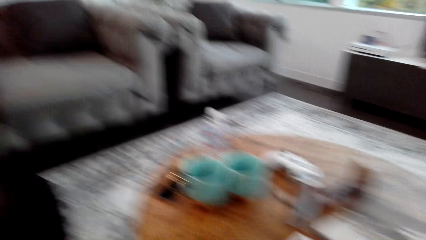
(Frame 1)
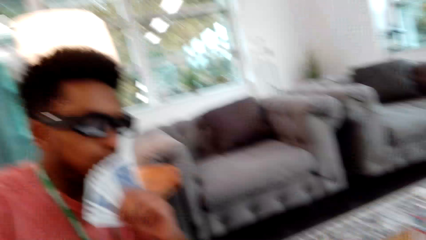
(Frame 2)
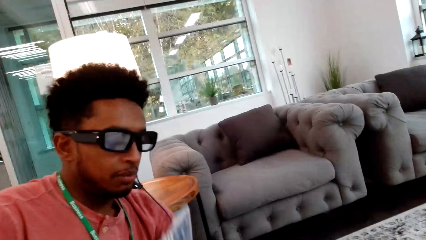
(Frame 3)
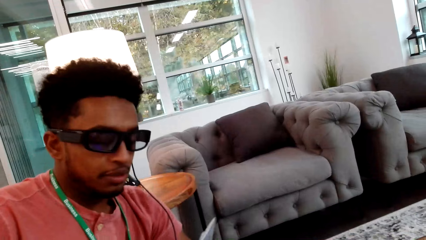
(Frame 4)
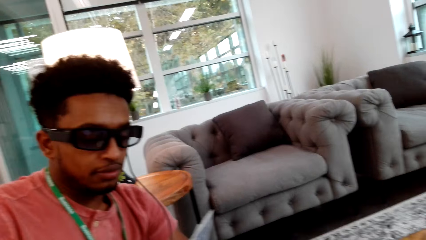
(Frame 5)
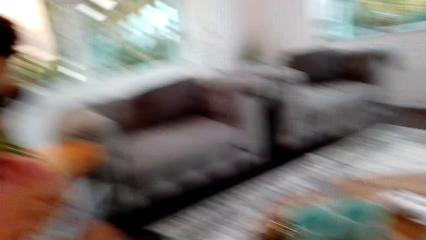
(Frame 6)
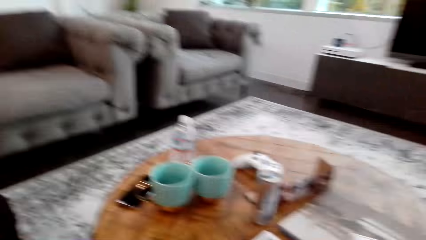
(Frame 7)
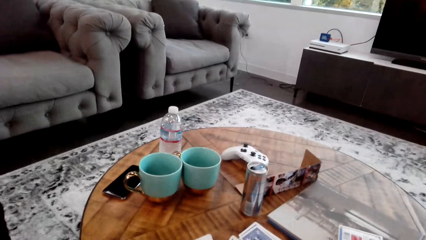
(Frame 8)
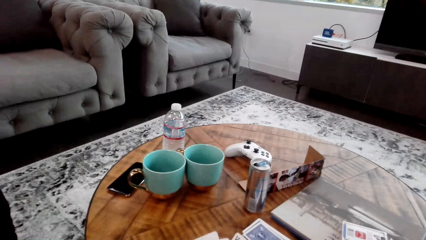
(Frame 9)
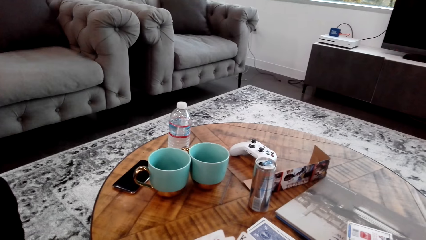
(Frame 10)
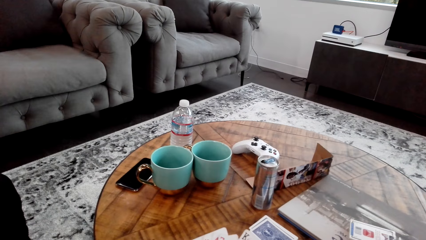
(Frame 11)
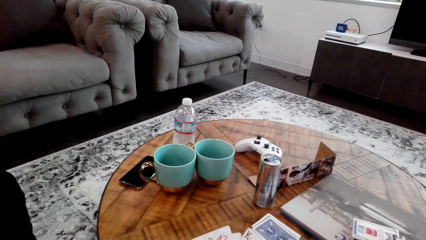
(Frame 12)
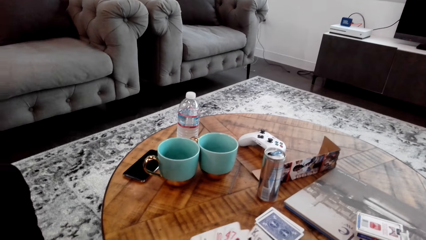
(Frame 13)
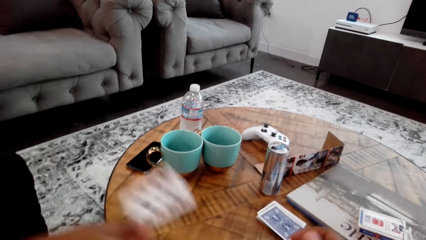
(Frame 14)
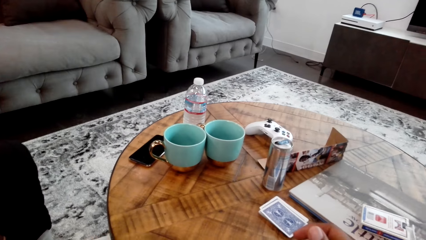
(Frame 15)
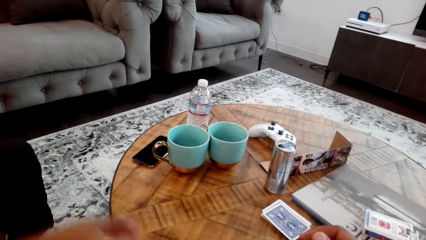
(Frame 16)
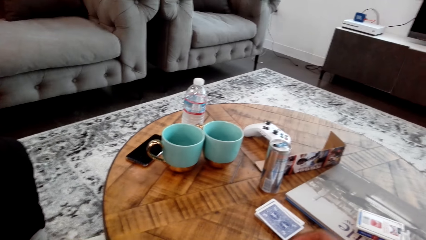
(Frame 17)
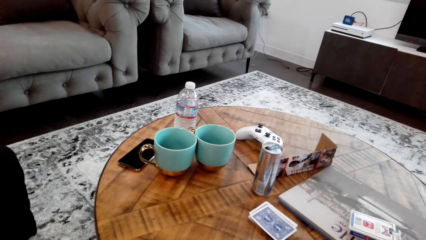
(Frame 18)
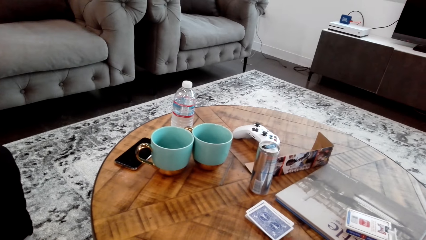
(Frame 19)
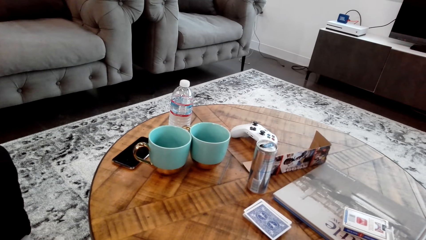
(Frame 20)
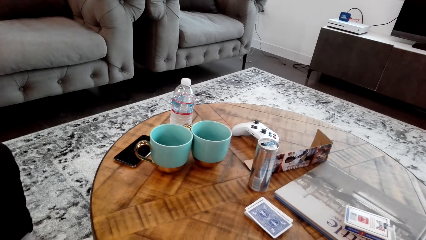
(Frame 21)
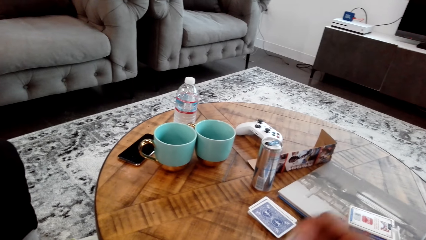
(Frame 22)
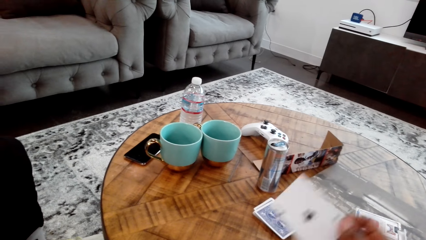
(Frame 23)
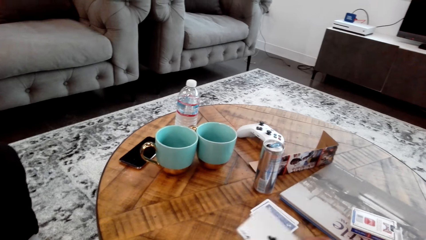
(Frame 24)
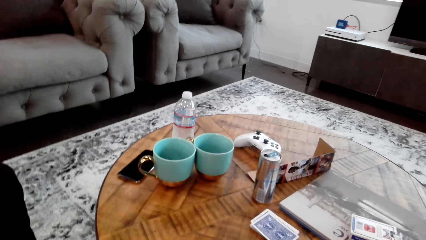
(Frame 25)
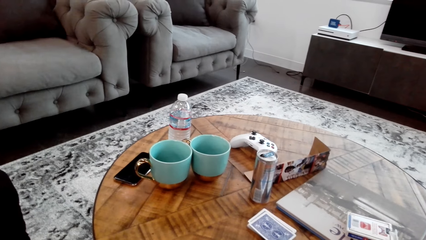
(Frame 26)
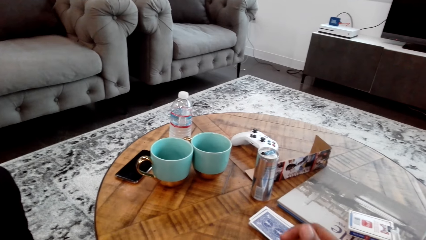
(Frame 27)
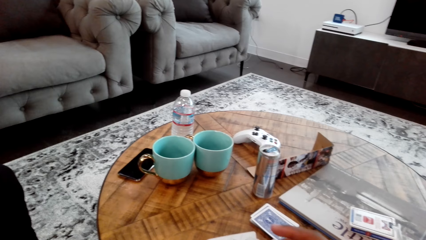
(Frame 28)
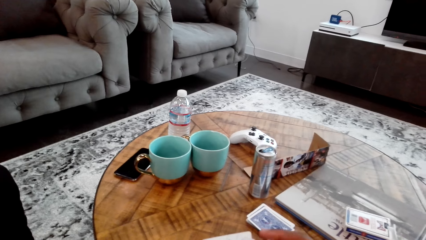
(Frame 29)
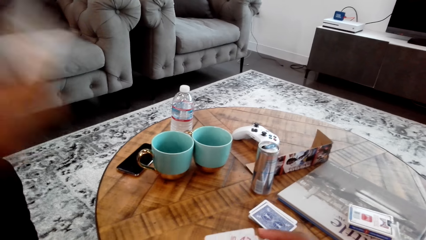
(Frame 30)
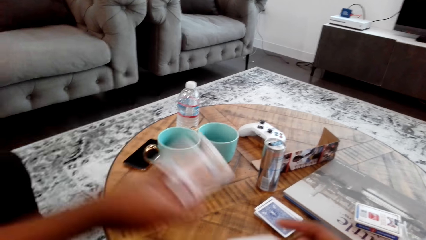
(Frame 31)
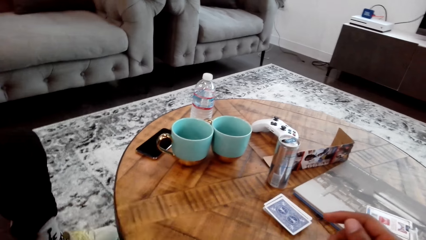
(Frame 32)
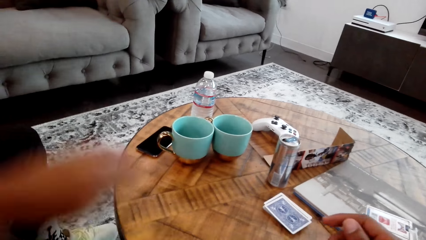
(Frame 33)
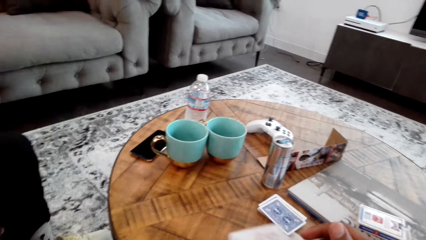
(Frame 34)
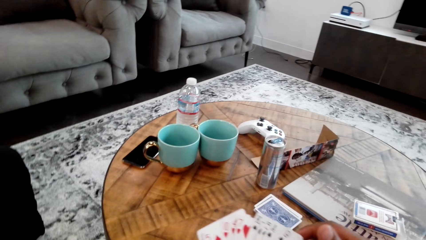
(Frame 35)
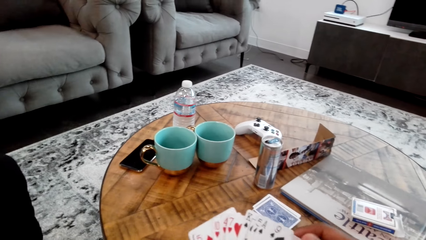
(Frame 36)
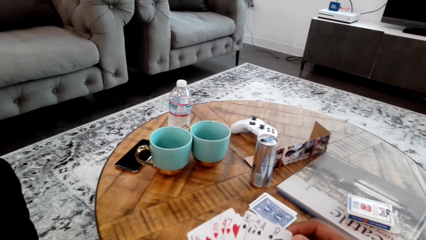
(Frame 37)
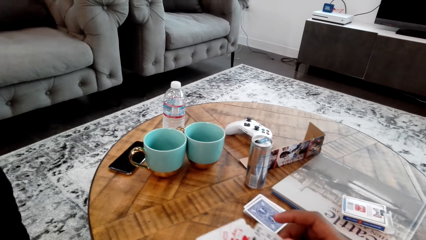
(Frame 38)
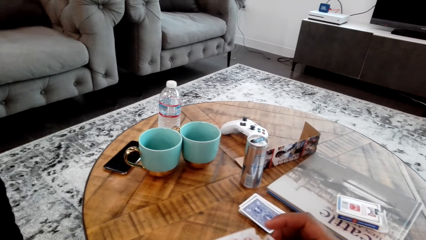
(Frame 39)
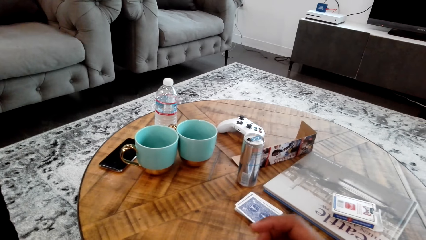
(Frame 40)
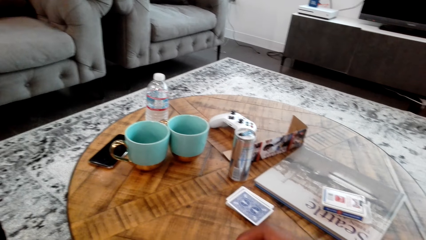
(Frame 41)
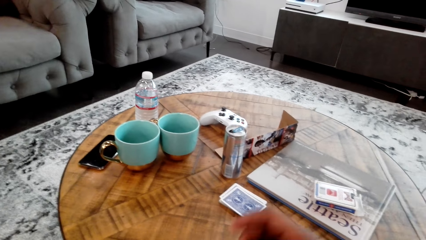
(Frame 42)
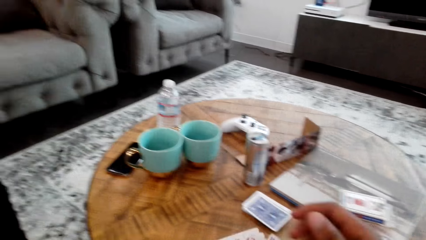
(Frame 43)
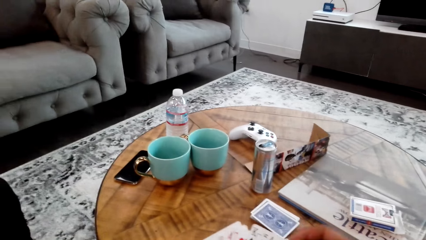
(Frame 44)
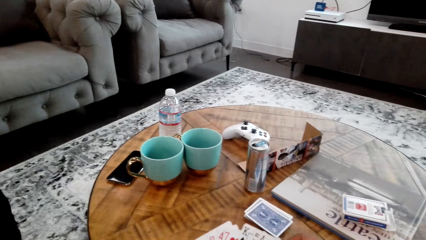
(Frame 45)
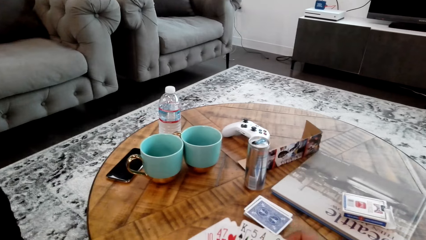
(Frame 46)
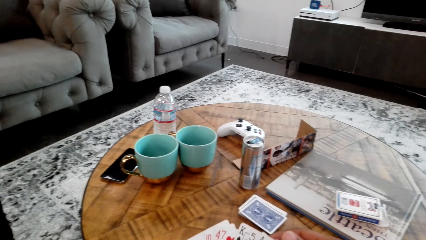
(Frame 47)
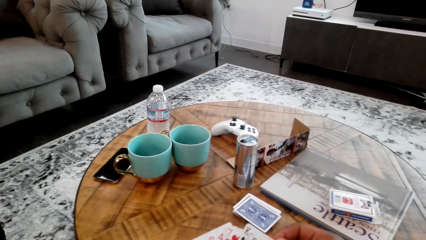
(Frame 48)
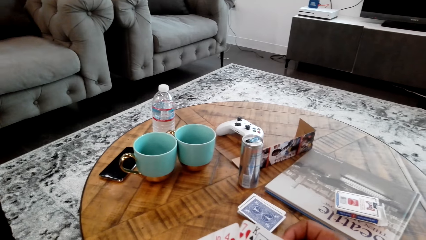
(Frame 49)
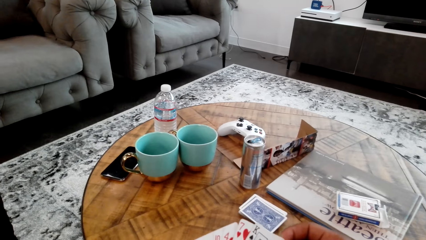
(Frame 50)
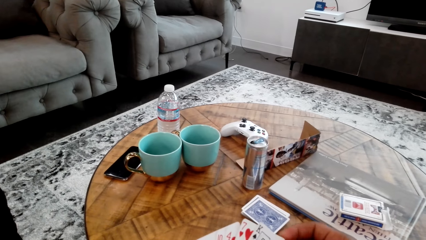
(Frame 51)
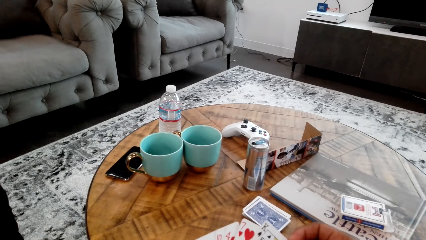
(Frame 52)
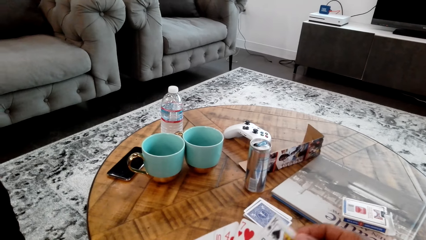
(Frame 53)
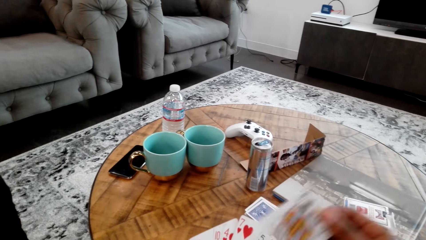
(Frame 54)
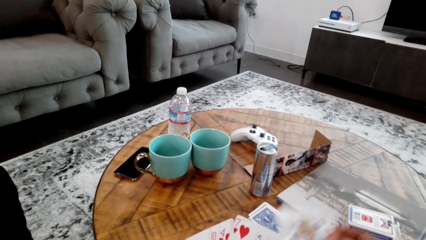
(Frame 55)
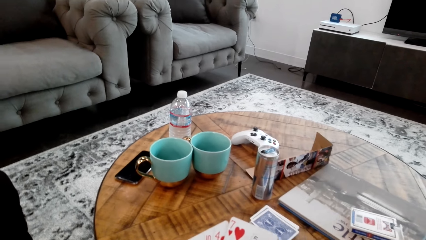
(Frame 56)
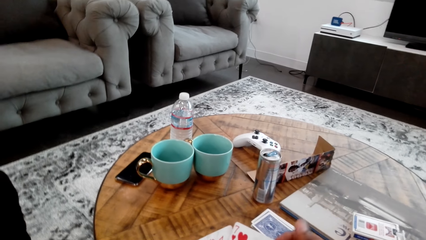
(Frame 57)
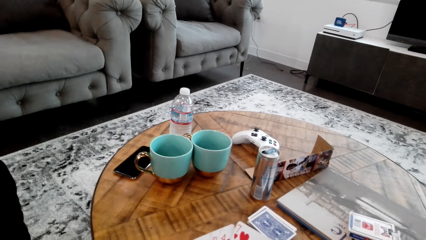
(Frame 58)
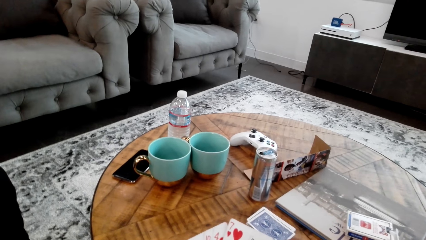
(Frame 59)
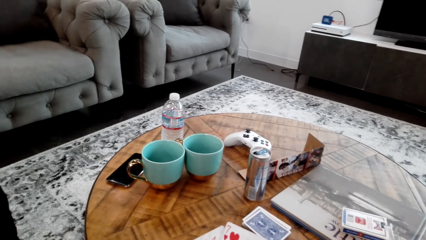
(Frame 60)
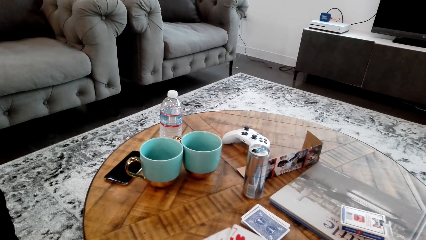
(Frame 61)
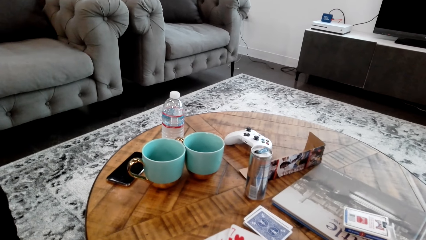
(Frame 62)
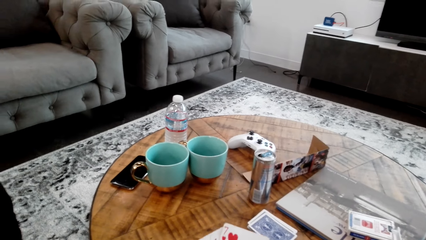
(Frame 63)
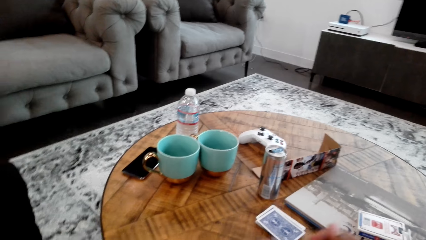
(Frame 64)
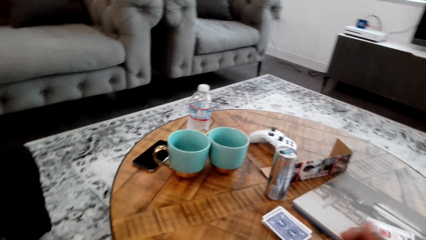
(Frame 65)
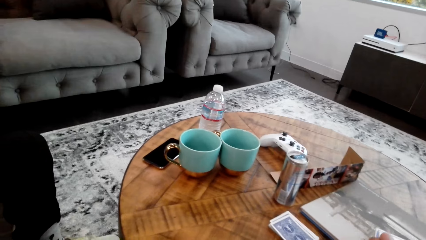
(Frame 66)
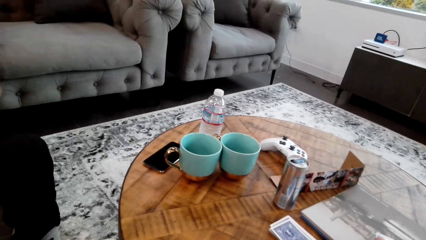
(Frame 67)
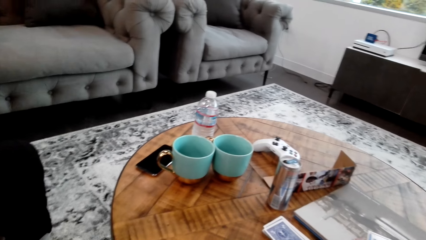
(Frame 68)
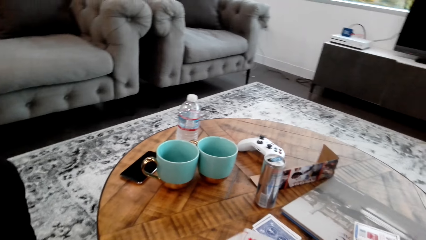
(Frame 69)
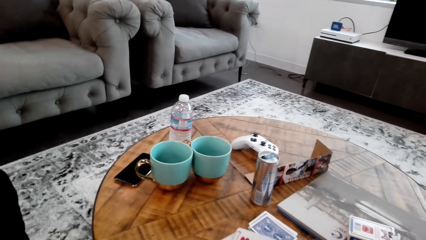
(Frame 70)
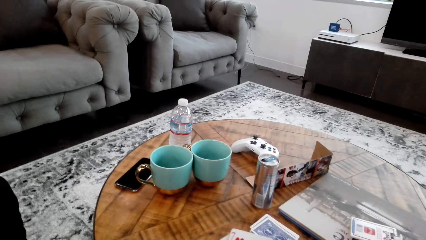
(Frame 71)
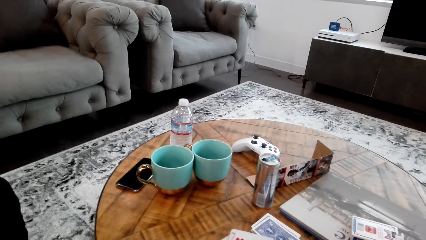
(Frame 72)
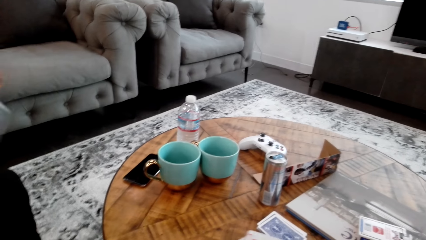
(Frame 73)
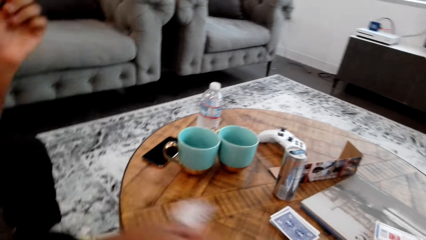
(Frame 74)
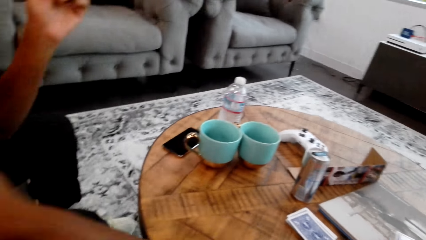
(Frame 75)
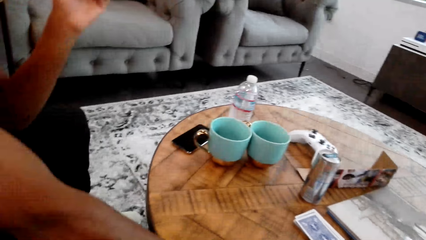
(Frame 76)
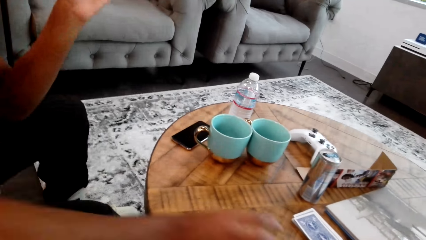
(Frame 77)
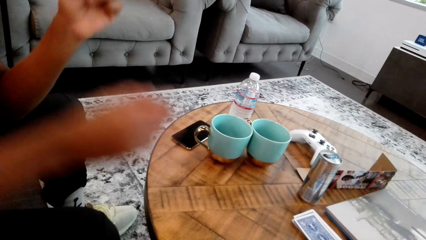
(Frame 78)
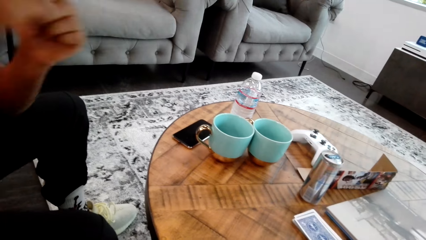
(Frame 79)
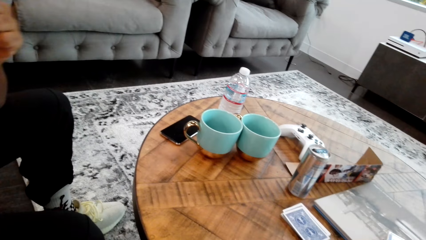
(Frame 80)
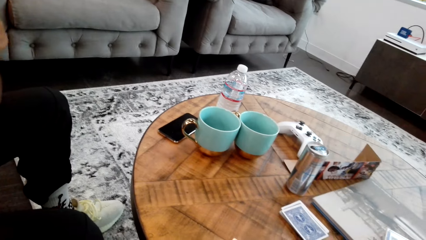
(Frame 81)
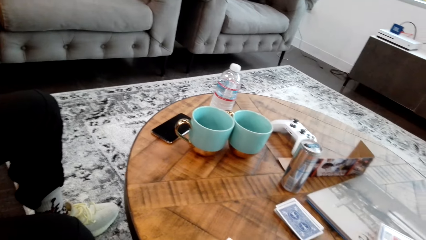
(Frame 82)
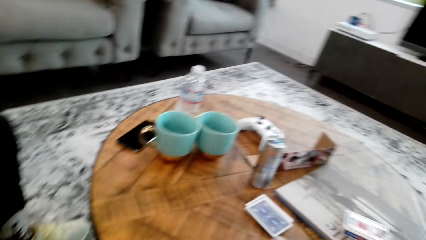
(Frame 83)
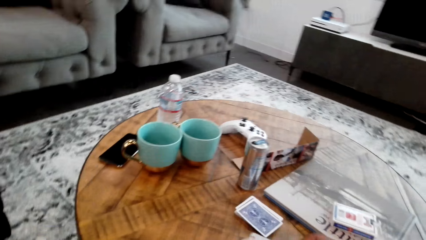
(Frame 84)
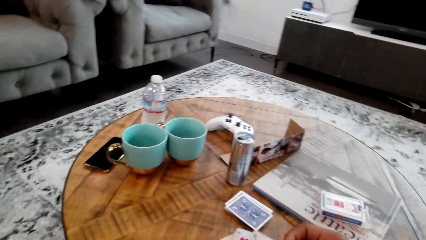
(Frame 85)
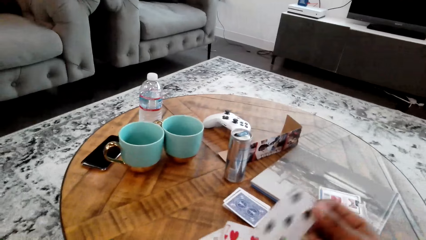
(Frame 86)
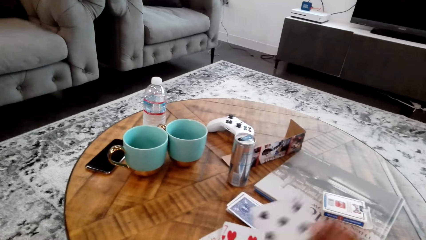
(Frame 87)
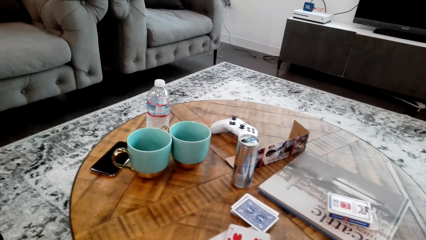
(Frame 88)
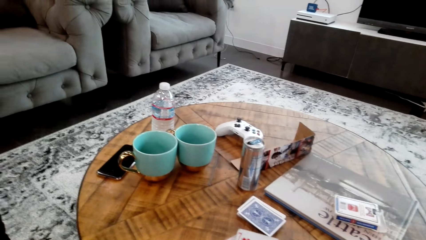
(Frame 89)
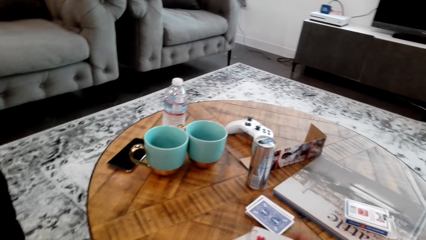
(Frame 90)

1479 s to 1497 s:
The camera wearer picks up a card with his right hand. A man holds cards with both hands. The camera wearer looks around. The man drops a card on the table. The camera wearer counts cards with both hands. The man drops a card on the table again and counts cards on the table. The camera wearer drops a card on the table. The man drops a card on the table and picks a card from the table.
